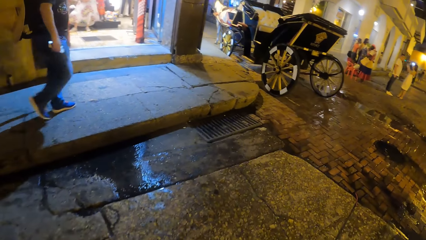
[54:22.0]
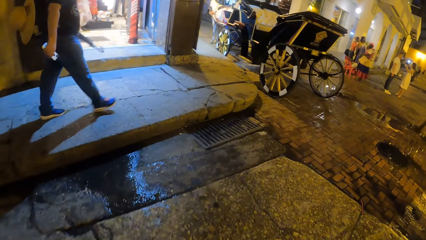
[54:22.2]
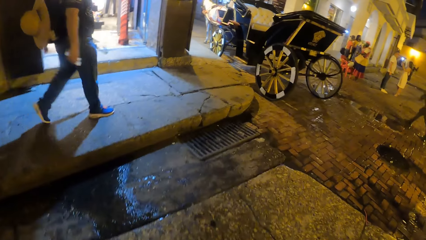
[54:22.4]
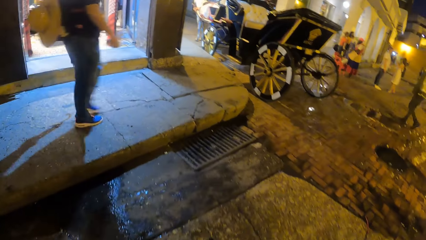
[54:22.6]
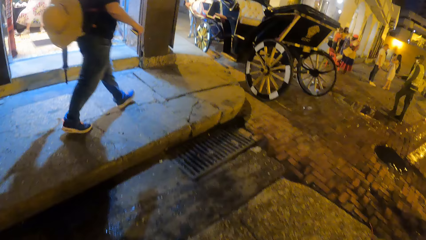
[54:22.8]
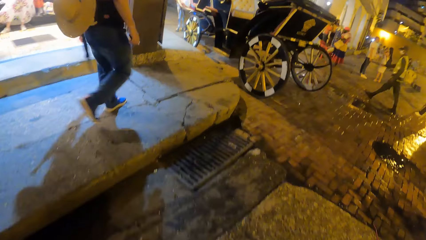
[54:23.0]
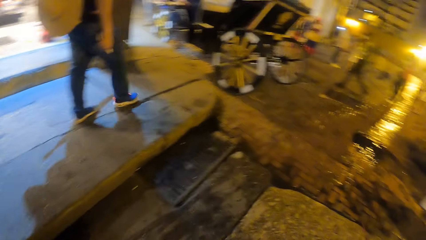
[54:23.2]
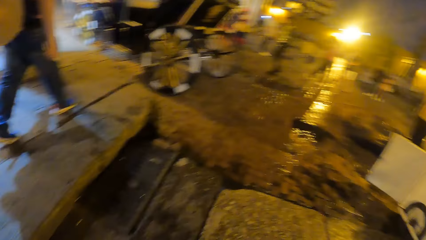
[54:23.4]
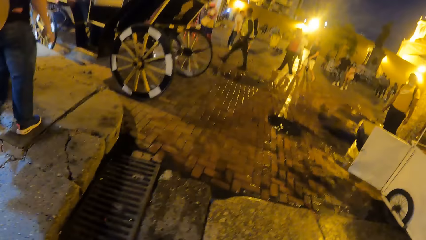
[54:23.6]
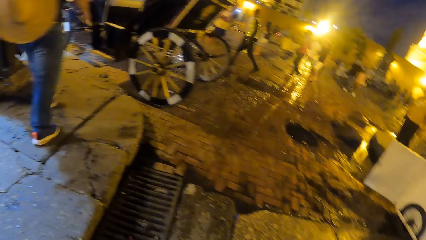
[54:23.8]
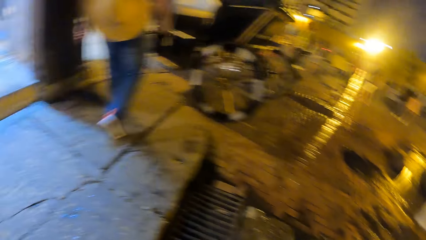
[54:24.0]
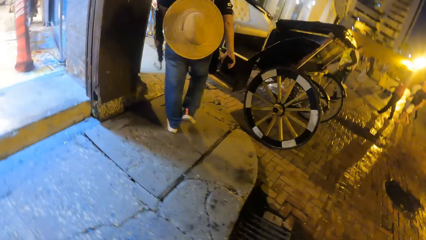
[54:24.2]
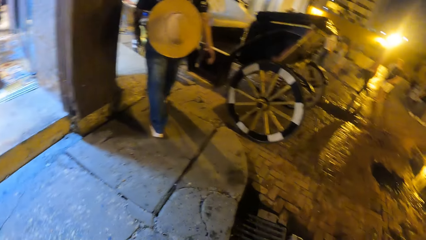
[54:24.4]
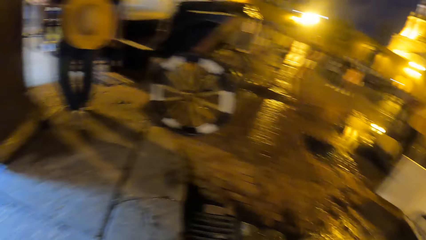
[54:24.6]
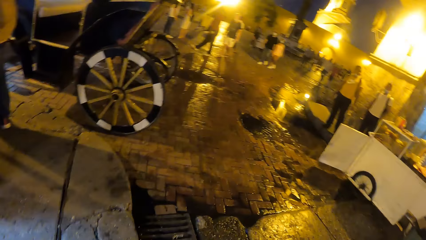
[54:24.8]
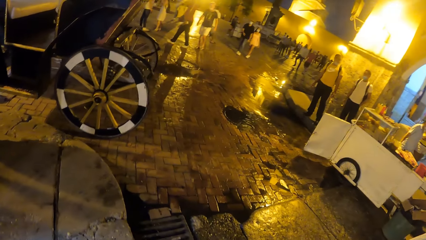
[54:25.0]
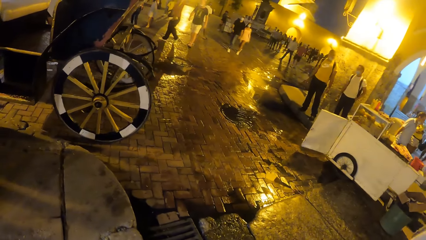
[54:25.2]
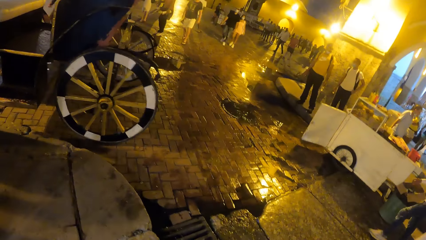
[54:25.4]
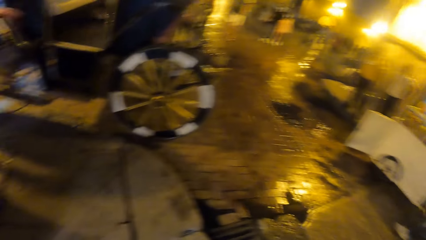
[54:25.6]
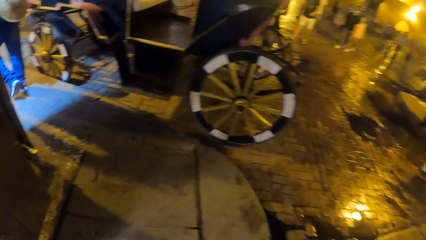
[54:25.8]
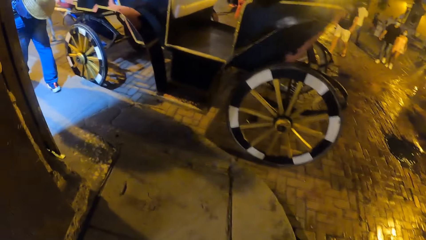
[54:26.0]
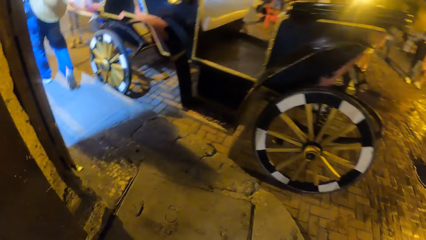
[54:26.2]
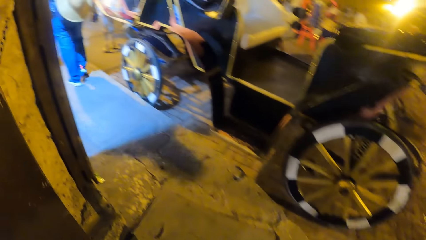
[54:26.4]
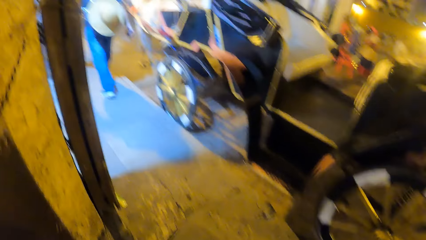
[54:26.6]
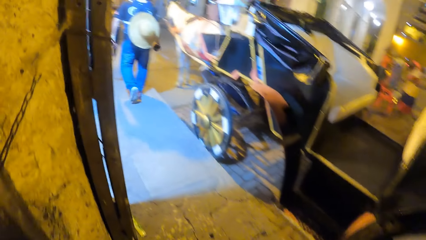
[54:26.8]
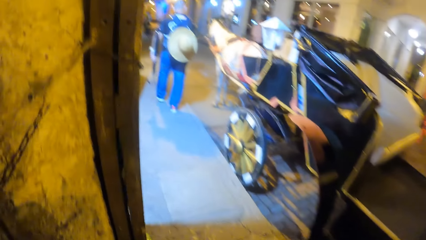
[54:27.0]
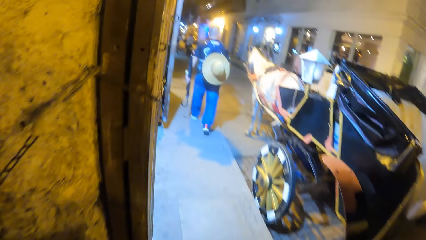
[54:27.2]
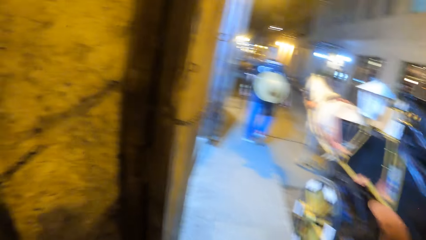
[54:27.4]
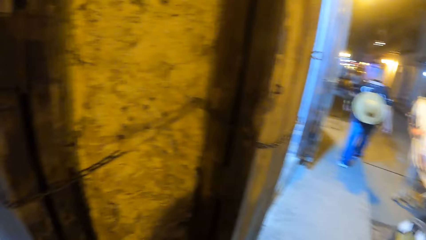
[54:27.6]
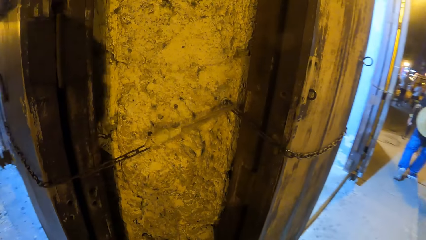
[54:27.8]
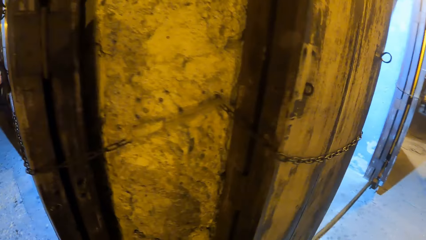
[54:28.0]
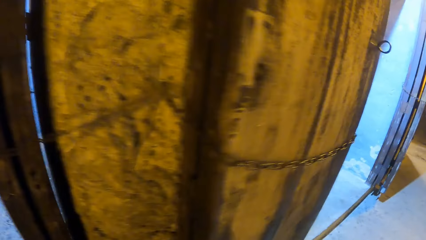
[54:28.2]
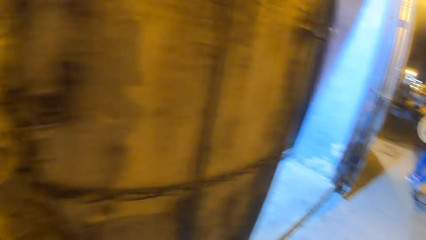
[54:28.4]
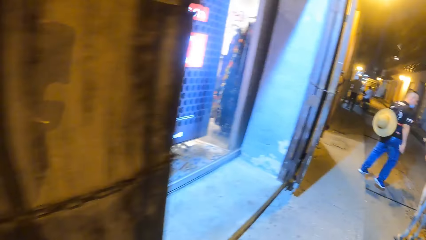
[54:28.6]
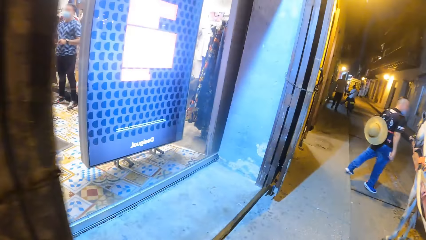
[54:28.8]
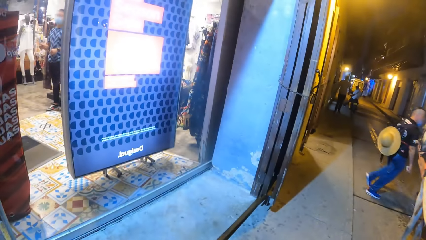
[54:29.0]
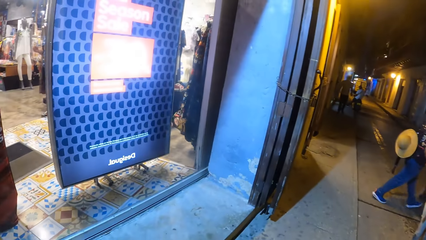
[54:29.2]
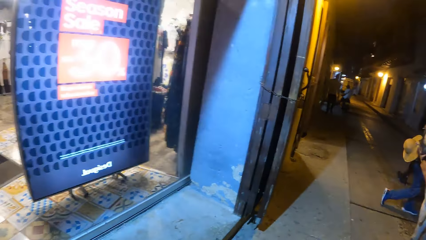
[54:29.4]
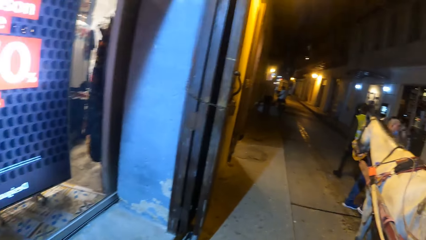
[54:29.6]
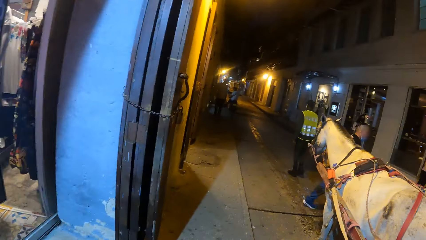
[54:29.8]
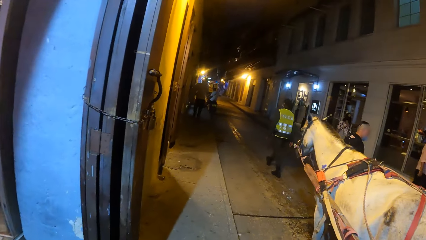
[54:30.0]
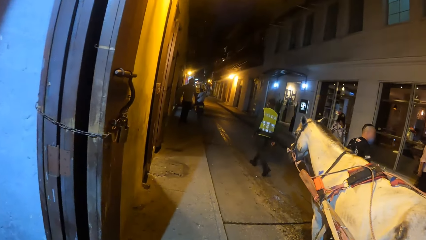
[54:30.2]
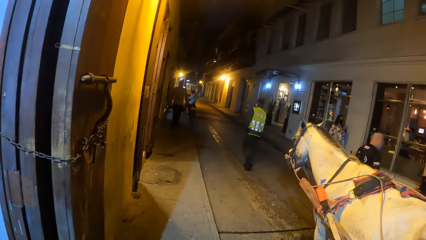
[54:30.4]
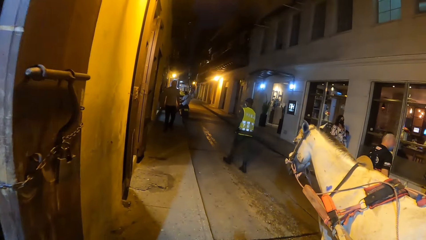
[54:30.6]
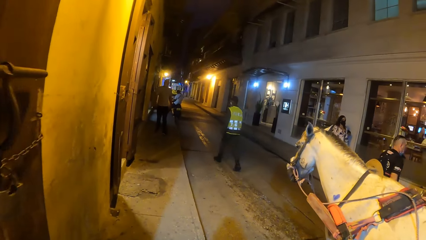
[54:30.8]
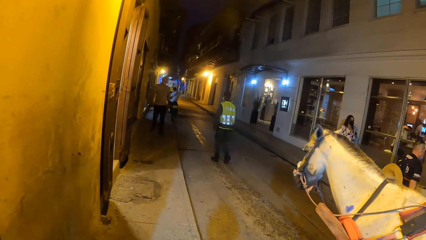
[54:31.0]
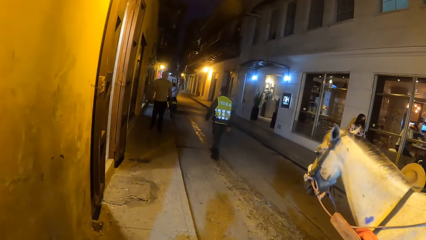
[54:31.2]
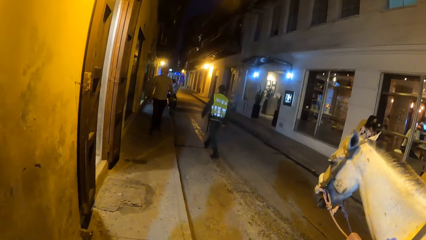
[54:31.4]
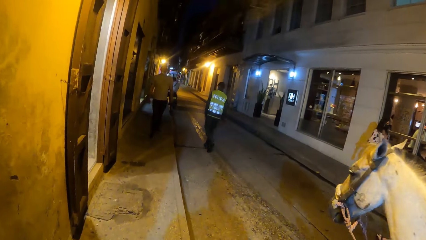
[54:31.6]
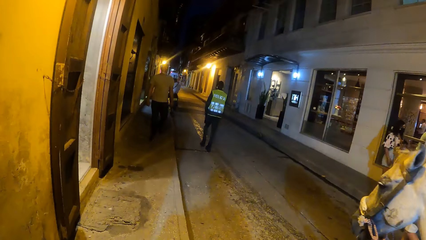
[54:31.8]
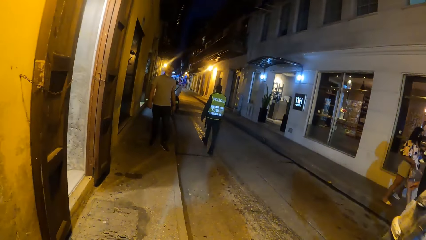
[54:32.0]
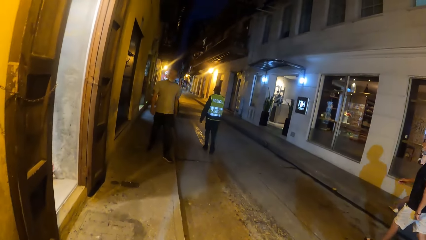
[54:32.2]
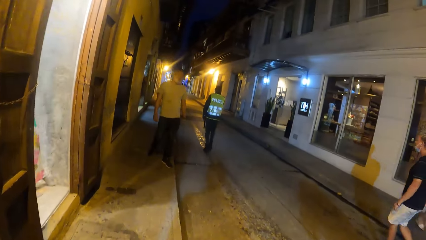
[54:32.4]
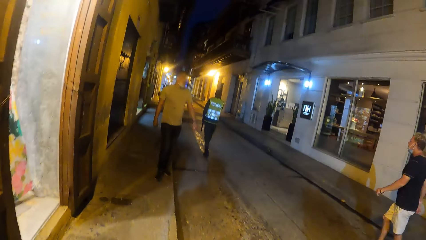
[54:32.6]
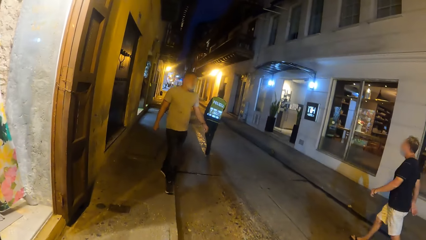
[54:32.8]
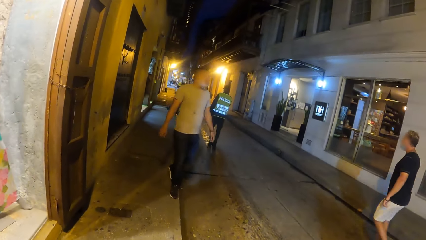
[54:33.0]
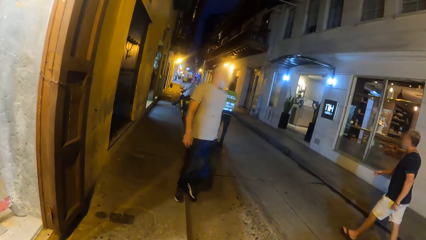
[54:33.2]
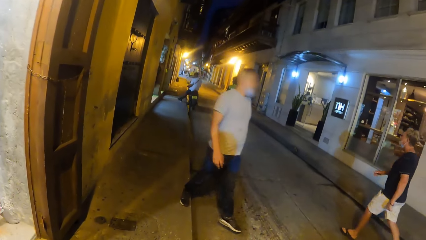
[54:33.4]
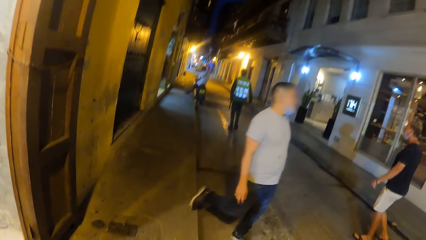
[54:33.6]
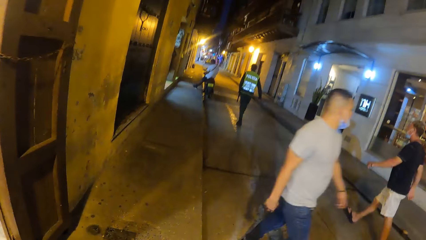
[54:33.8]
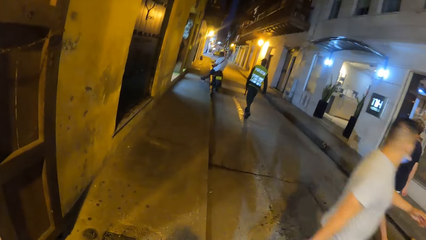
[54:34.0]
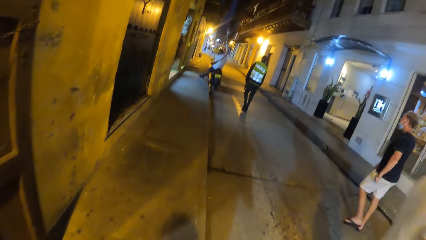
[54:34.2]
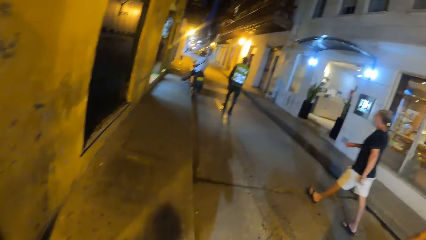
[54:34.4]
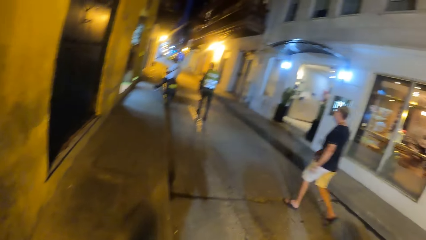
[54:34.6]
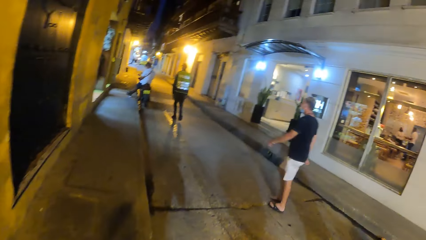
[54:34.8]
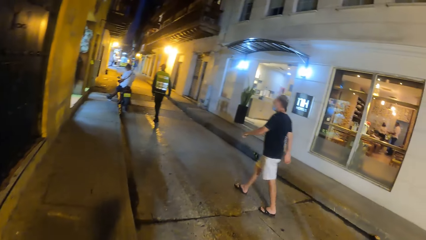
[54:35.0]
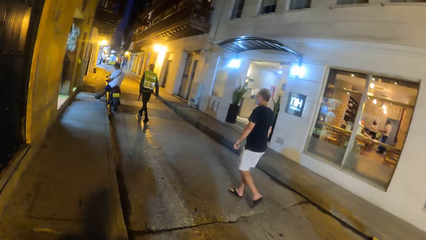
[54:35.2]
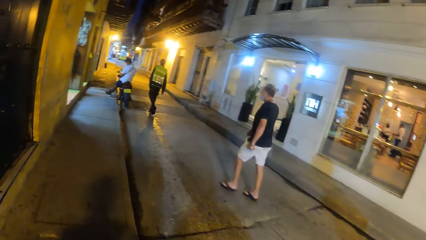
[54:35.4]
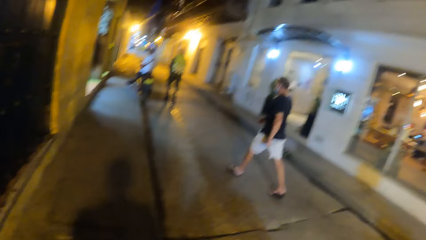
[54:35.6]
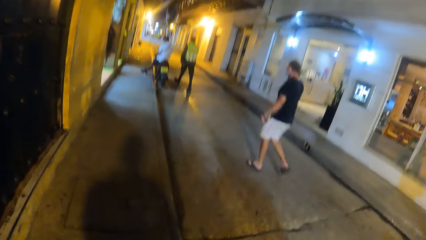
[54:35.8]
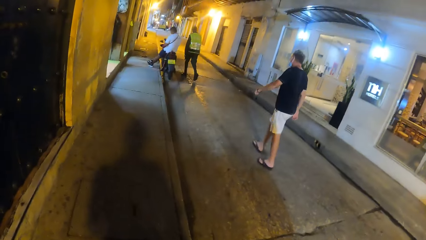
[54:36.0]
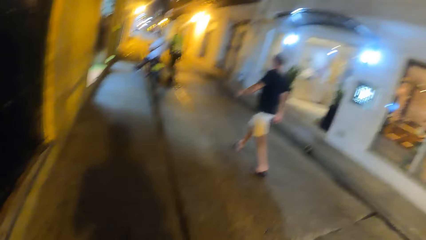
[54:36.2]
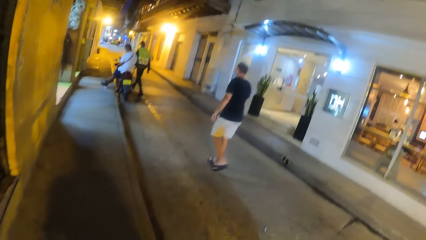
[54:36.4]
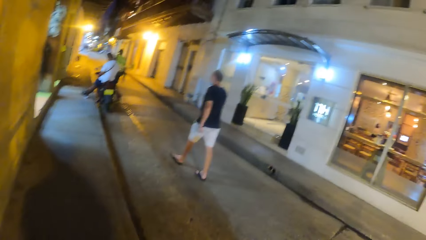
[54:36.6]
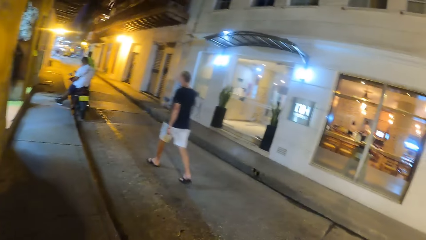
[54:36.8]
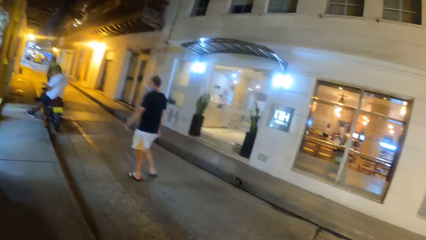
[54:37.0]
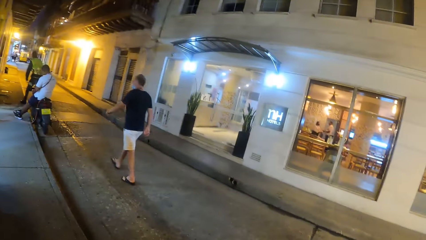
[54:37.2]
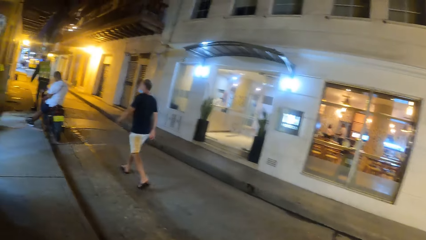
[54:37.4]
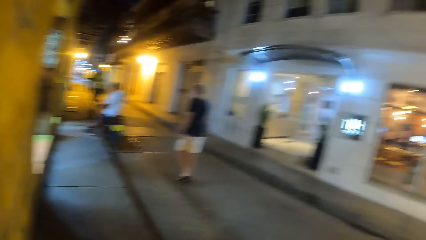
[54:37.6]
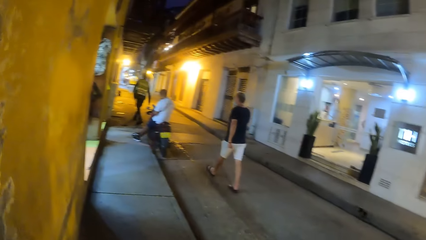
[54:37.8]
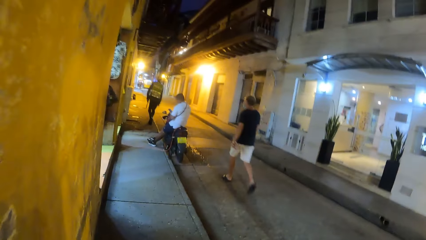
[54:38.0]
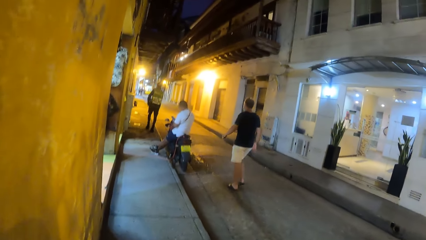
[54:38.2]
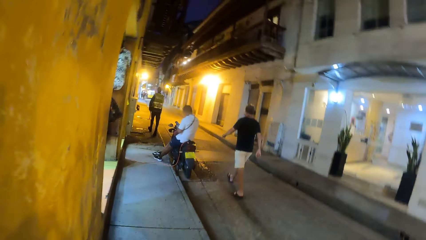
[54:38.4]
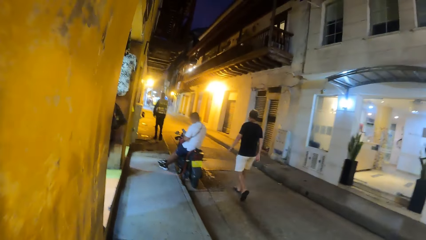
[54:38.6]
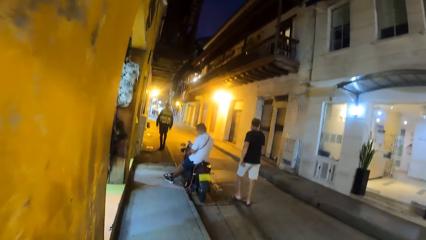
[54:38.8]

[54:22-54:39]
The camera wearer looks around.
